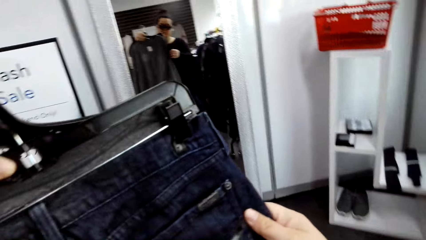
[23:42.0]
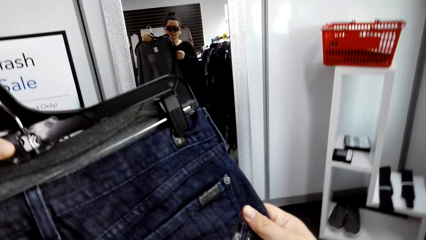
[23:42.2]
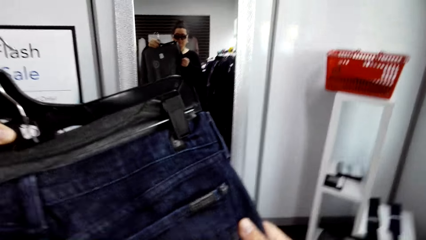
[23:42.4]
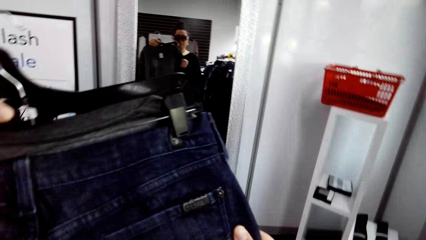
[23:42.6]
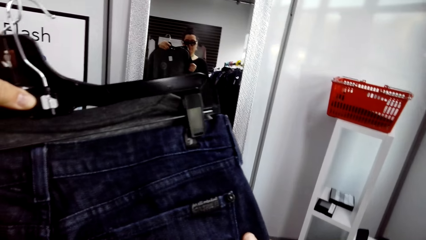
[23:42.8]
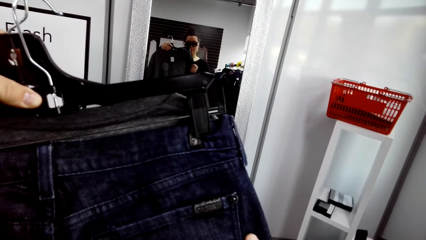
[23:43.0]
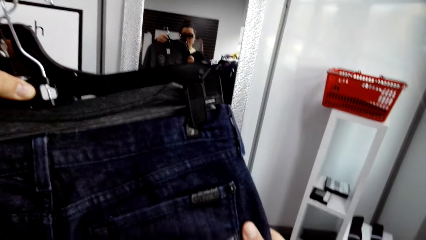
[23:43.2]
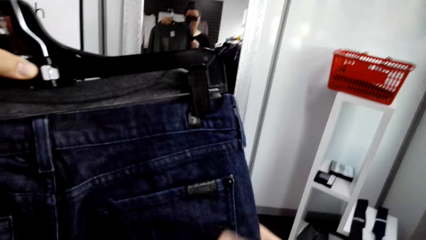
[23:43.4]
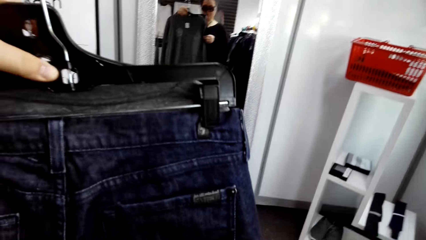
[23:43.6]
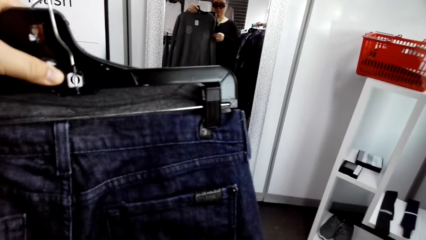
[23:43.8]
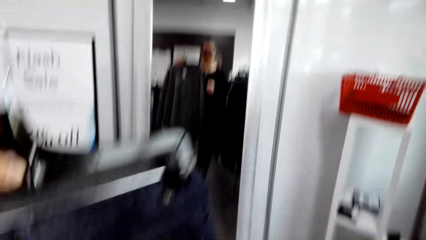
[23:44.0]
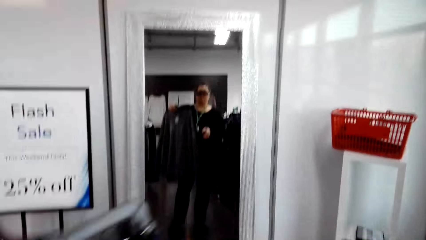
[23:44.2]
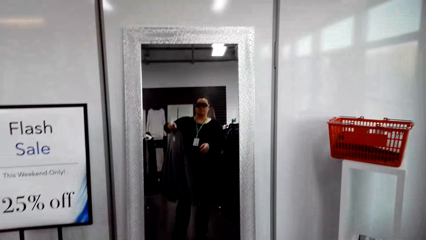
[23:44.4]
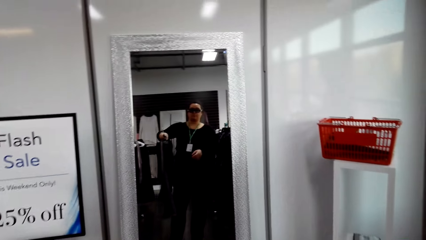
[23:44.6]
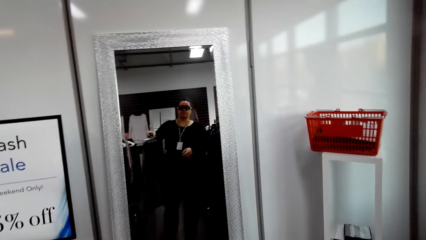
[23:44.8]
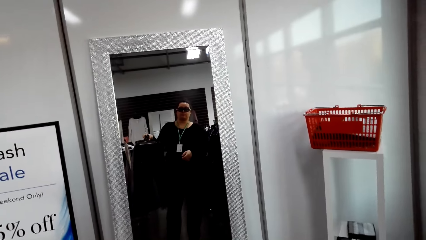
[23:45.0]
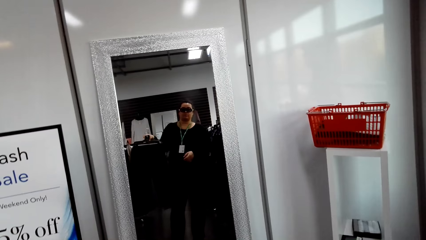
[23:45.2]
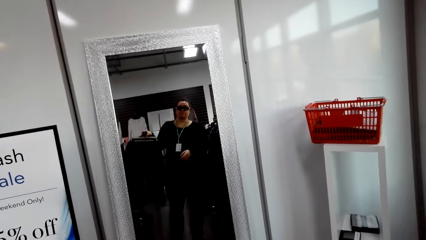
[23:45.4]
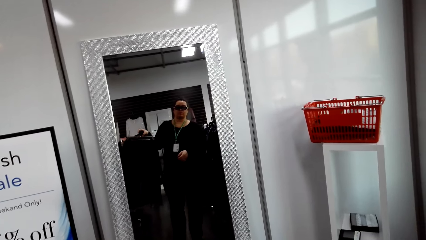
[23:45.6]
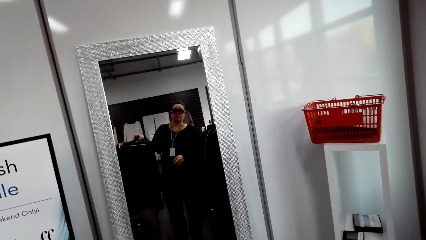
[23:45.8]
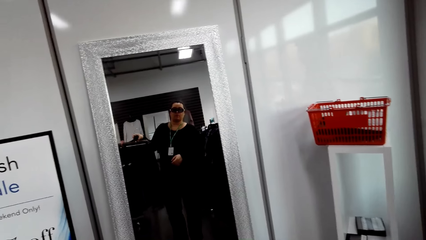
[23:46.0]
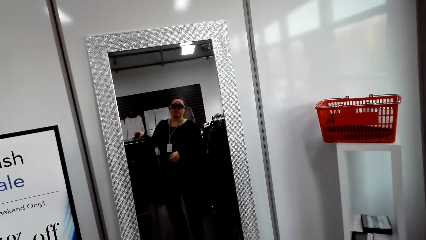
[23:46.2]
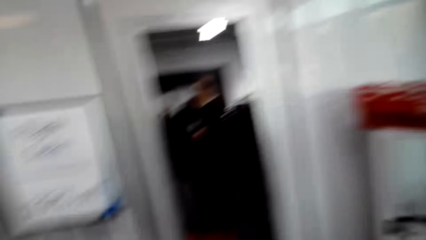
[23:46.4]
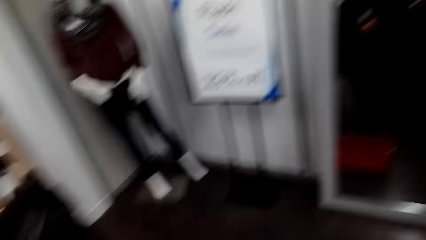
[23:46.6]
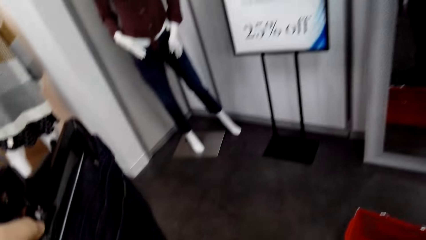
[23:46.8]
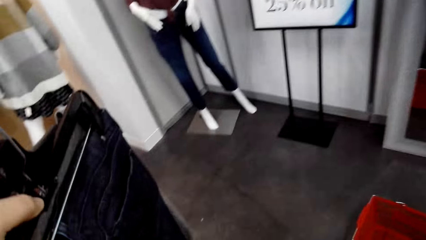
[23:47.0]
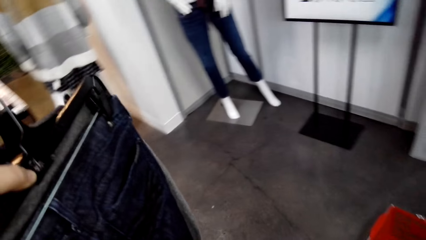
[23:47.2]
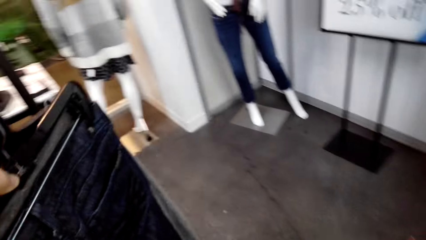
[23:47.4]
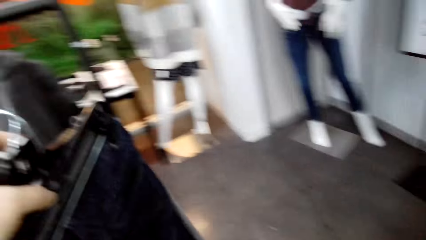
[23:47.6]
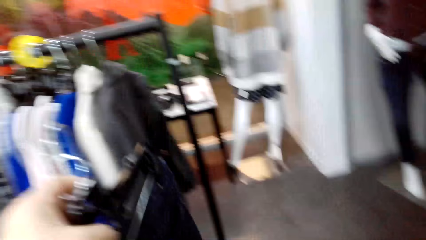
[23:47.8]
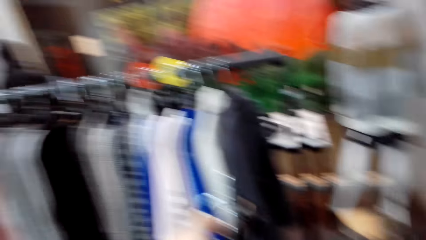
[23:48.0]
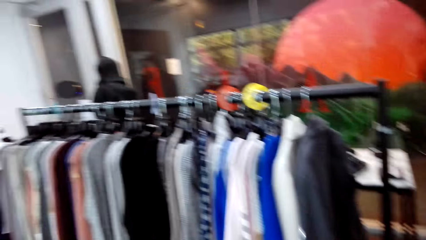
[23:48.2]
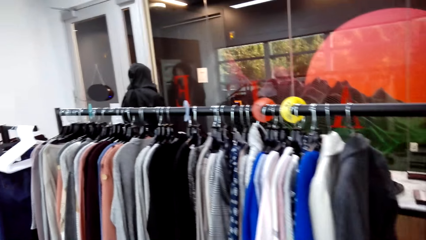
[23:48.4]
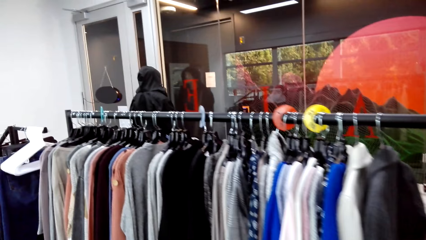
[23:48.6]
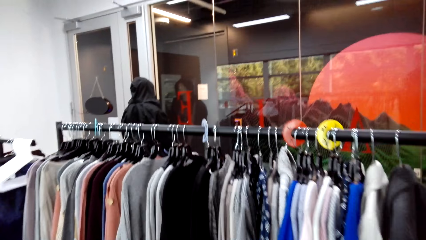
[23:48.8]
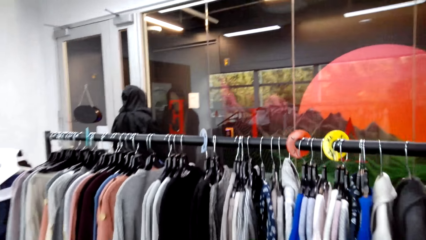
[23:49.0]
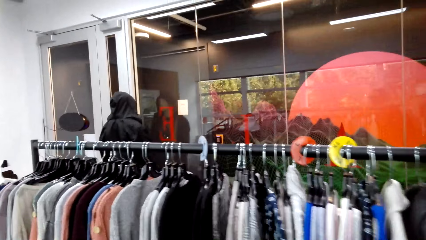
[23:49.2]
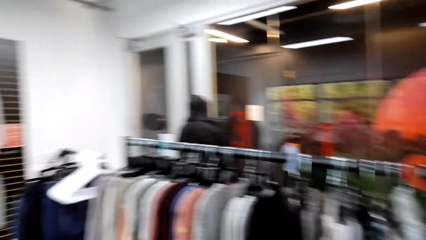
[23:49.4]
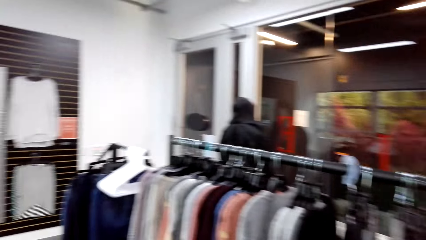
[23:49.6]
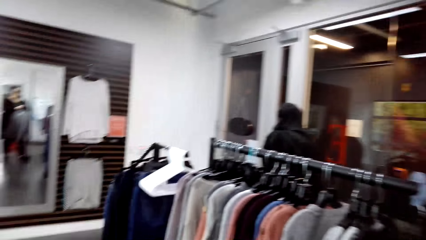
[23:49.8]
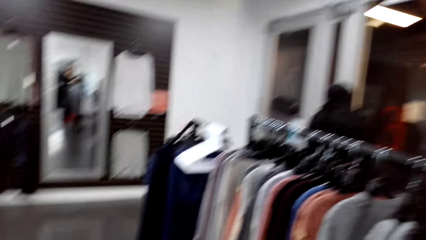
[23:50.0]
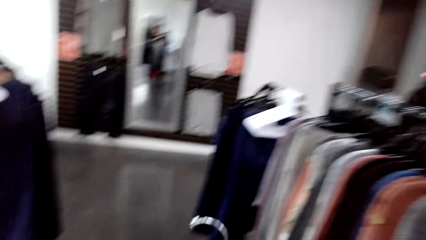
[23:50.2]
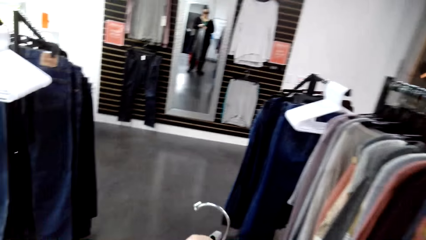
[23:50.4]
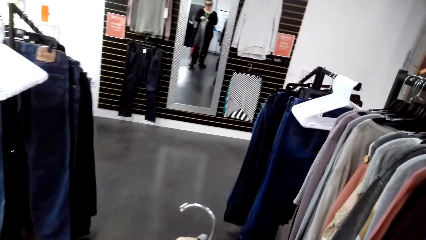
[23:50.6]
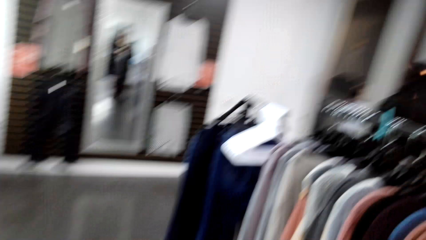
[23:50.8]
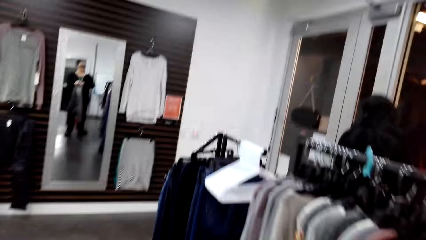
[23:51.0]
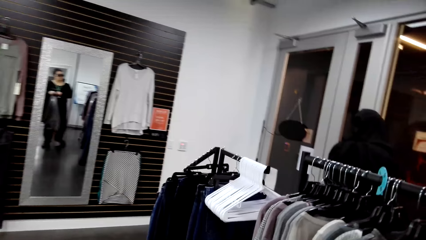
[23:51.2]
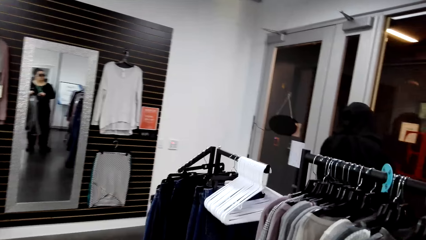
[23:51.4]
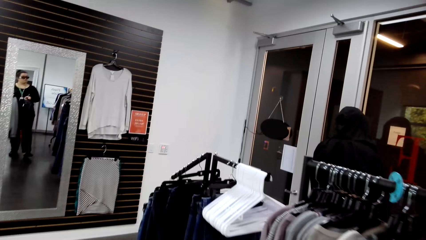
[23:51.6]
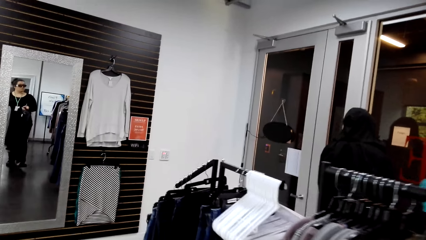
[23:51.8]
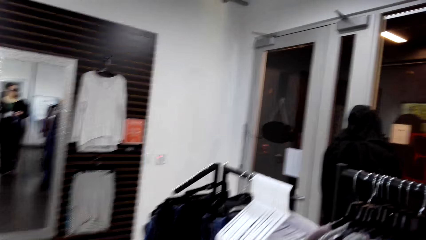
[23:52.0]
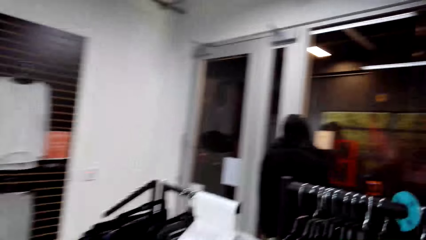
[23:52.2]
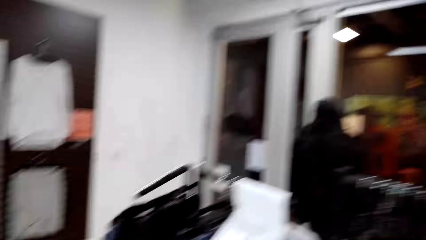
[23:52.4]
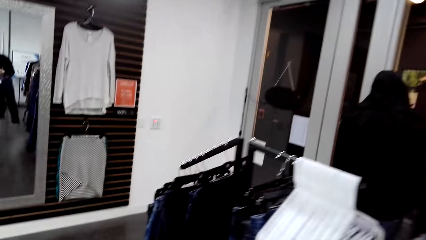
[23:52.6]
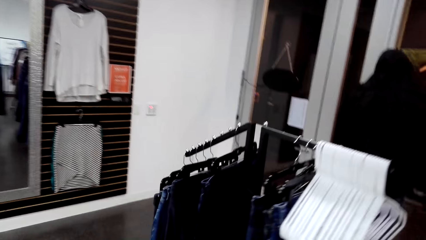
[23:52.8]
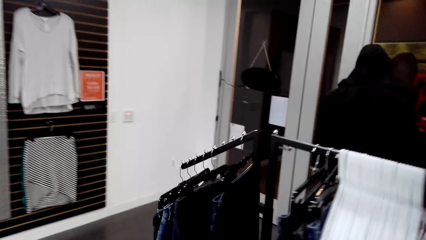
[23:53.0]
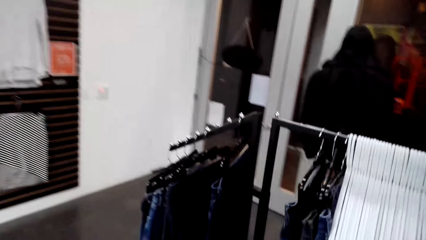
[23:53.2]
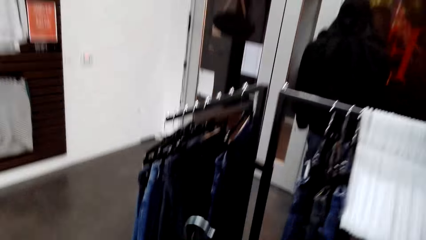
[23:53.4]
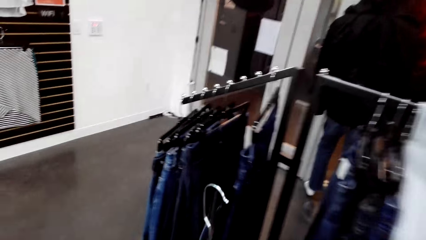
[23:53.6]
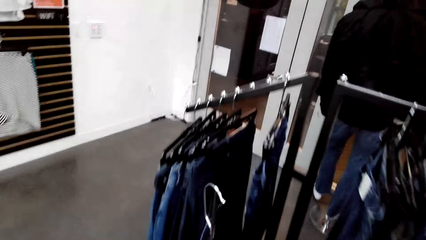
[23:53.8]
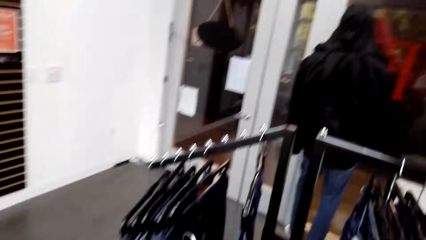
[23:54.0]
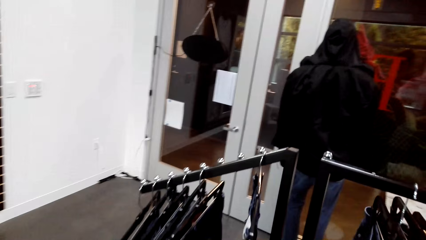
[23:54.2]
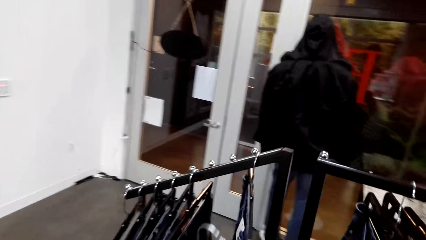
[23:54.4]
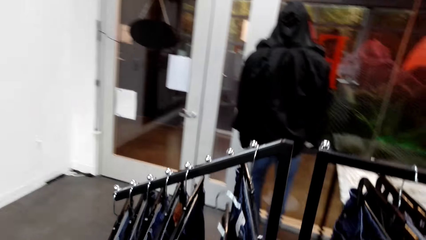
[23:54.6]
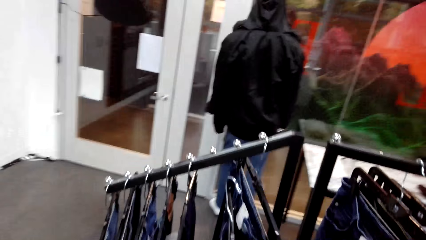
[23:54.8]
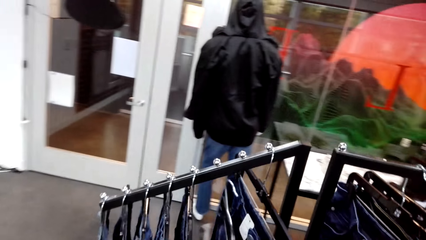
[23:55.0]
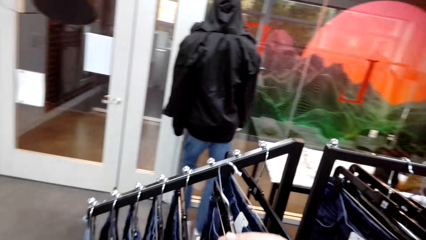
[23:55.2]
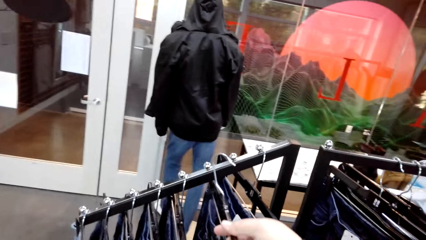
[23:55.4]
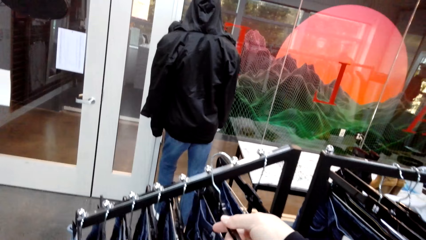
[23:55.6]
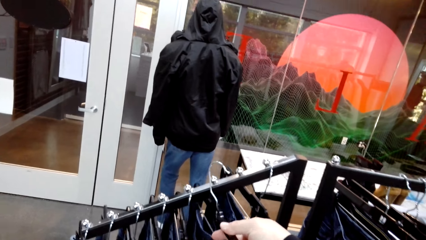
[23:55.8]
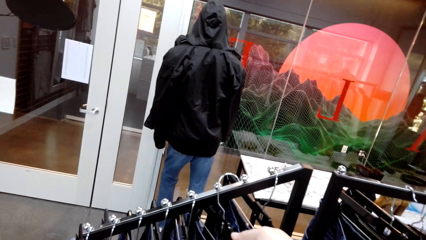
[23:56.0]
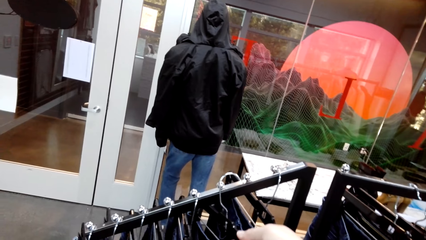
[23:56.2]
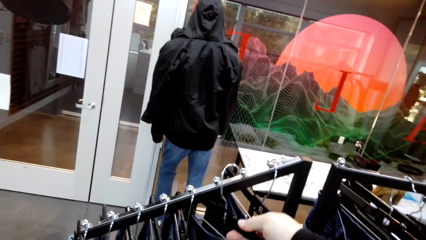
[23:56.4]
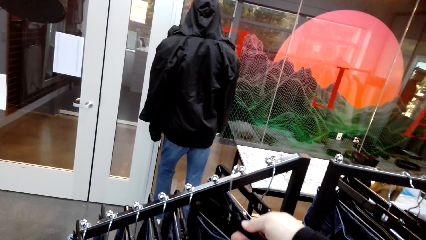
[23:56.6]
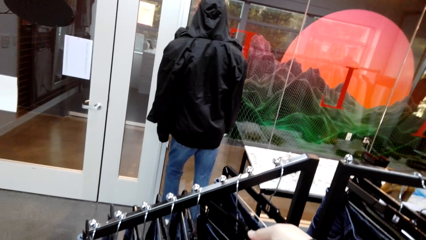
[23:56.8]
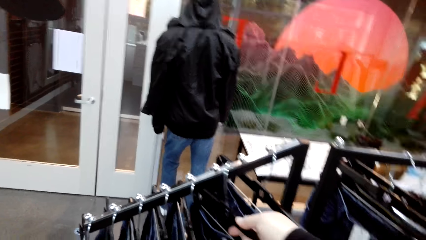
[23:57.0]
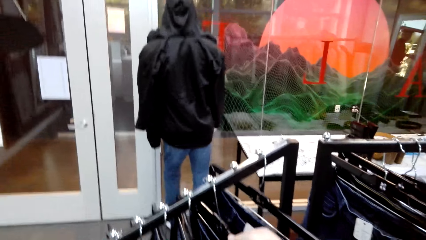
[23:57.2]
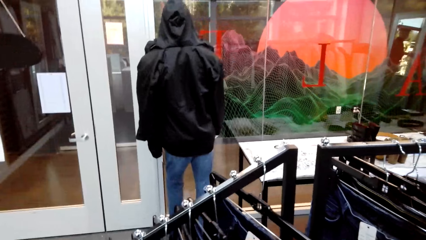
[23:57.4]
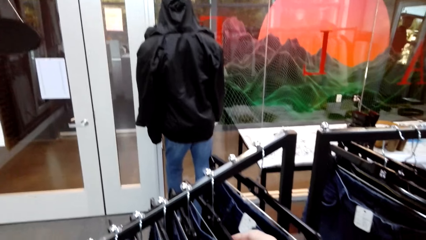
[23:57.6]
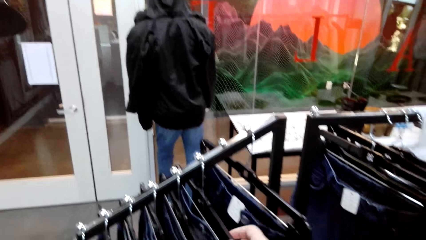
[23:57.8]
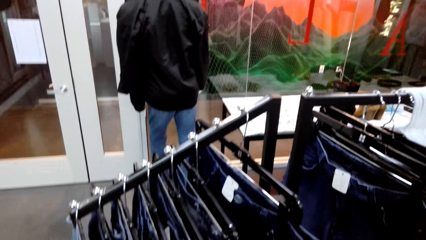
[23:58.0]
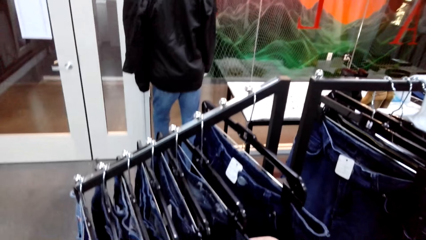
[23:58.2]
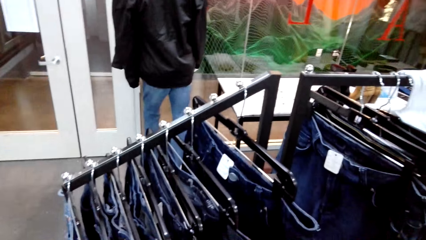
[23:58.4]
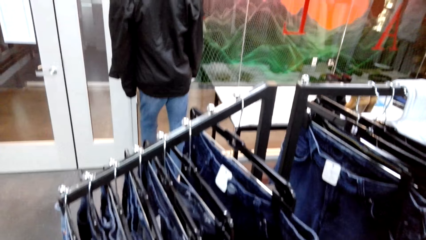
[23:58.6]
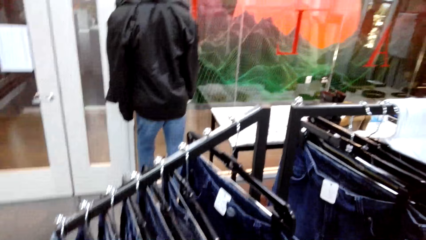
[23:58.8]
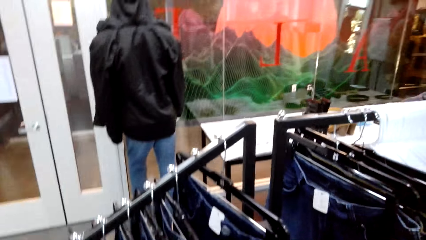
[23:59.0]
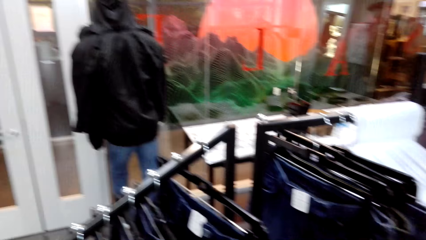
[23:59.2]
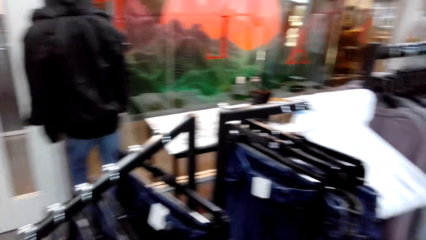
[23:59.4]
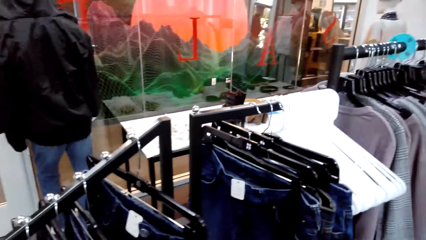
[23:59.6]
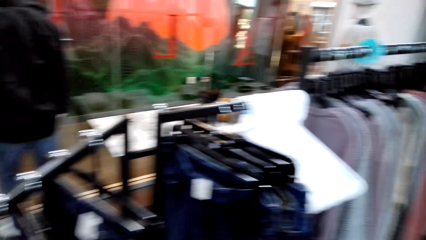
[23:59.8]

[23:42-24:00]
The camera wearer holds clothes. They turn the clothes. They look around the clothes store. They walk in the clothes shop. They put the clothes on the clothes hanging rod.
